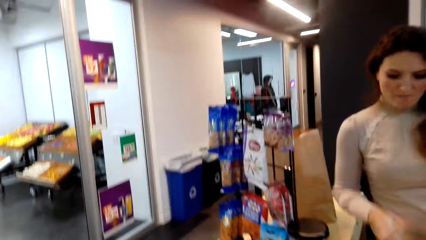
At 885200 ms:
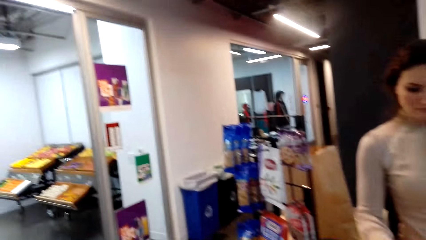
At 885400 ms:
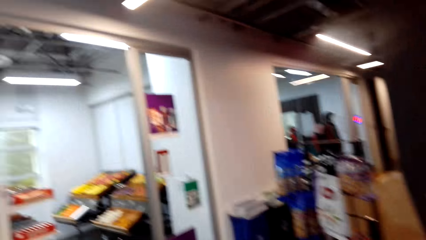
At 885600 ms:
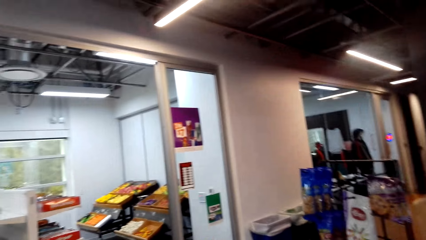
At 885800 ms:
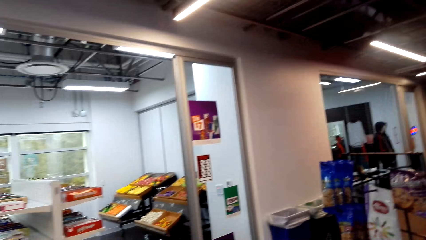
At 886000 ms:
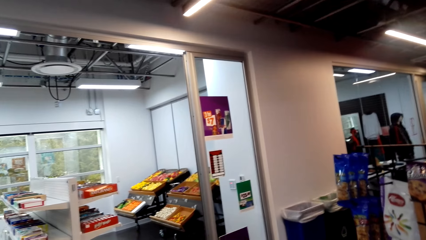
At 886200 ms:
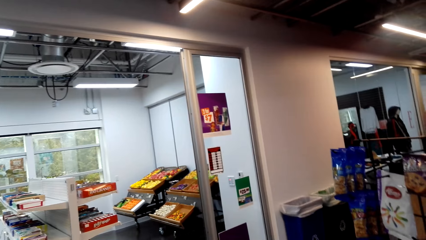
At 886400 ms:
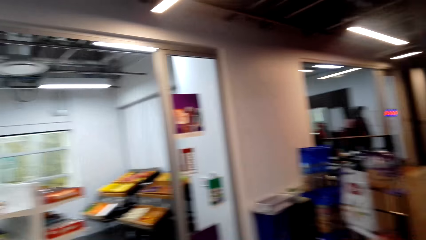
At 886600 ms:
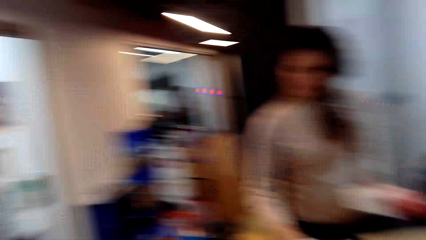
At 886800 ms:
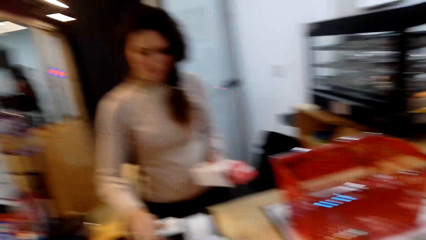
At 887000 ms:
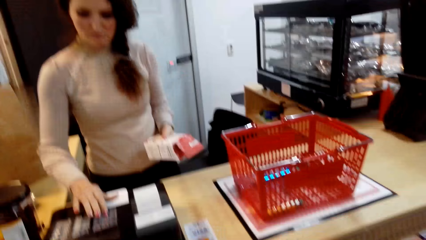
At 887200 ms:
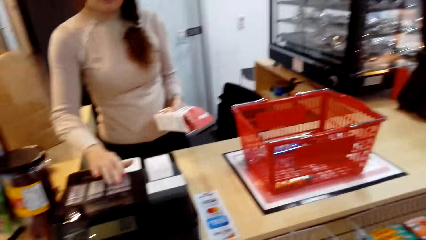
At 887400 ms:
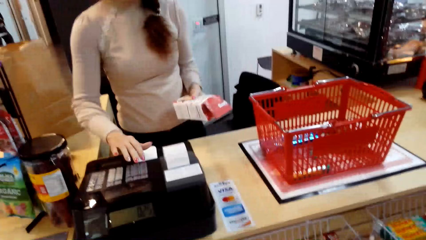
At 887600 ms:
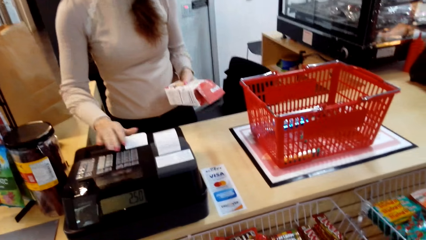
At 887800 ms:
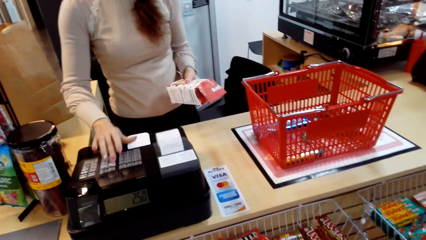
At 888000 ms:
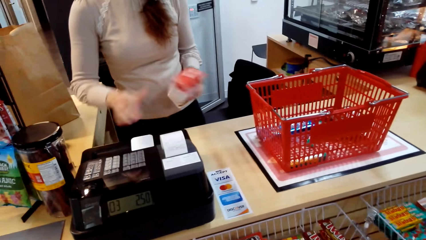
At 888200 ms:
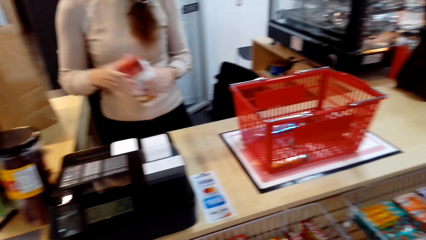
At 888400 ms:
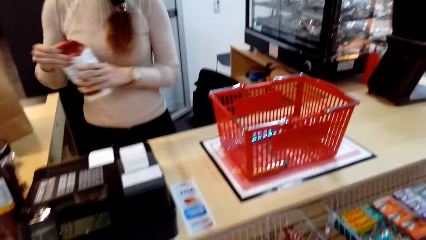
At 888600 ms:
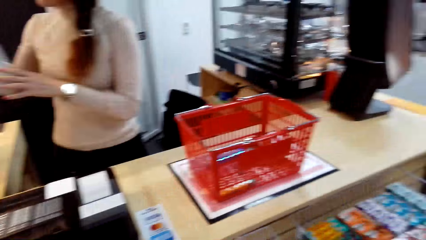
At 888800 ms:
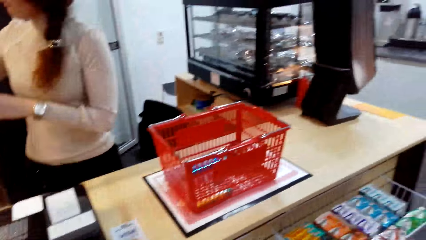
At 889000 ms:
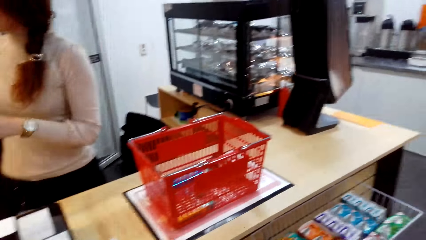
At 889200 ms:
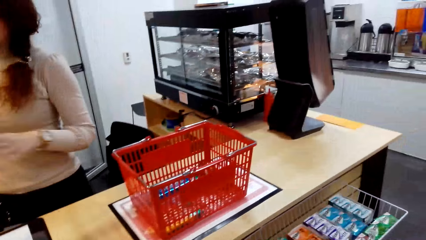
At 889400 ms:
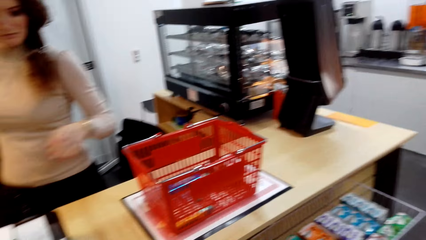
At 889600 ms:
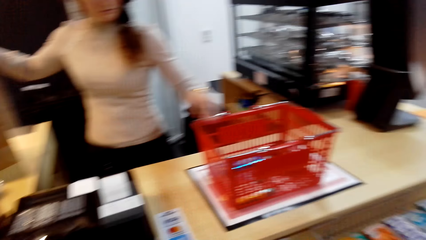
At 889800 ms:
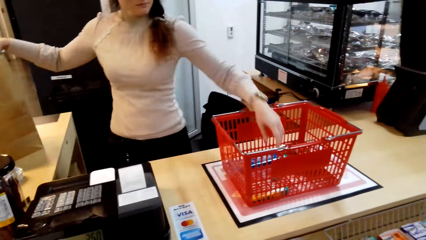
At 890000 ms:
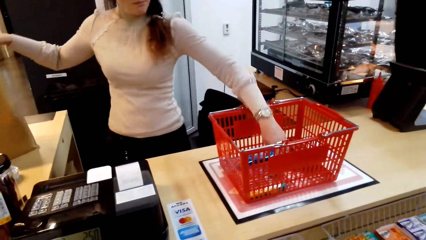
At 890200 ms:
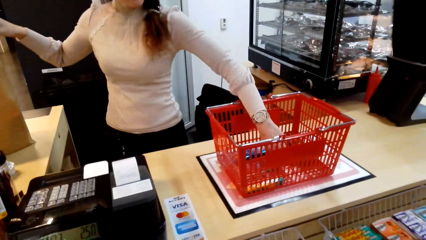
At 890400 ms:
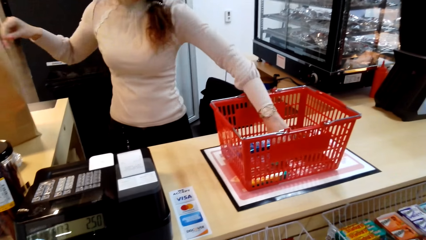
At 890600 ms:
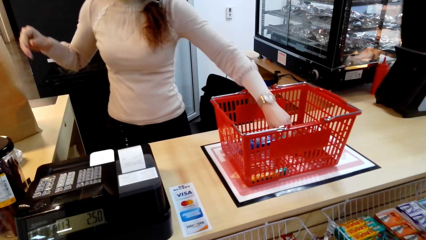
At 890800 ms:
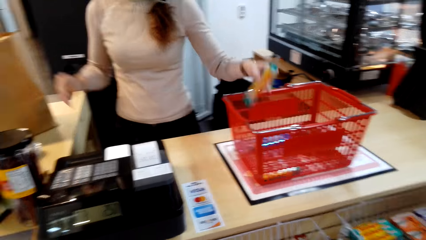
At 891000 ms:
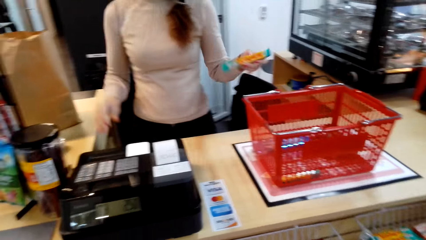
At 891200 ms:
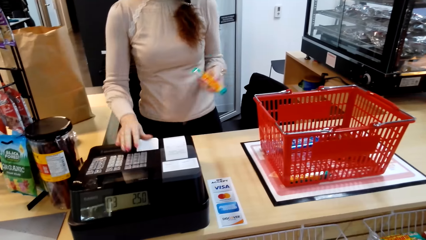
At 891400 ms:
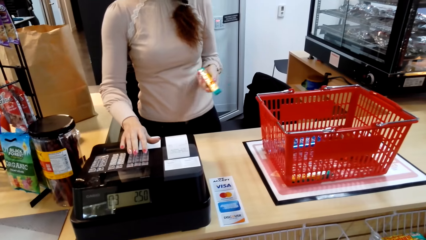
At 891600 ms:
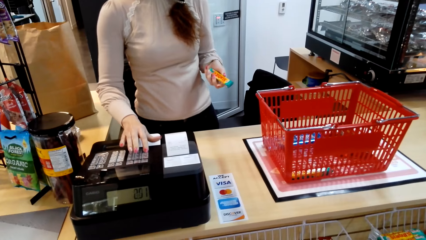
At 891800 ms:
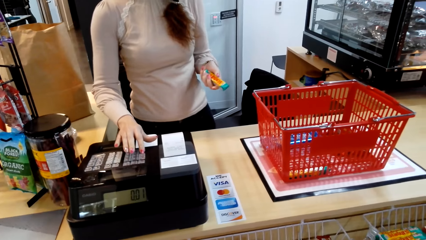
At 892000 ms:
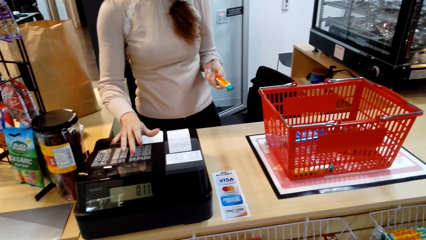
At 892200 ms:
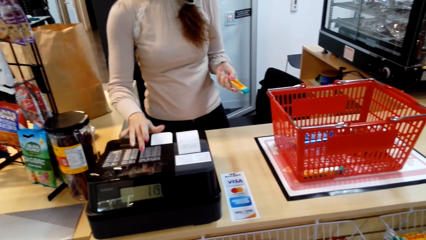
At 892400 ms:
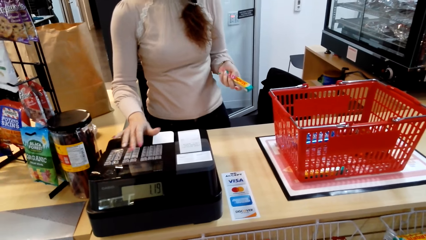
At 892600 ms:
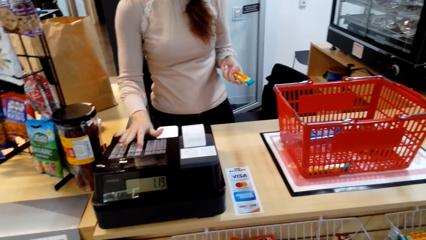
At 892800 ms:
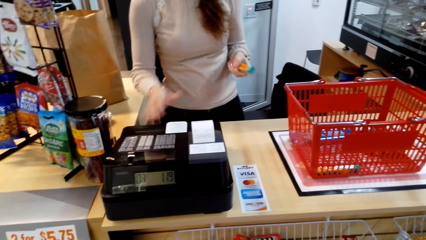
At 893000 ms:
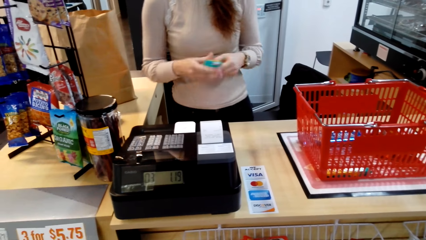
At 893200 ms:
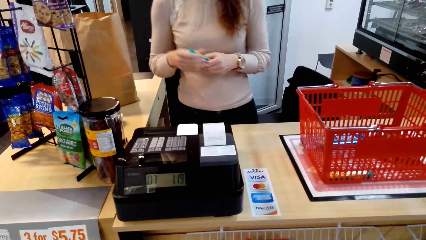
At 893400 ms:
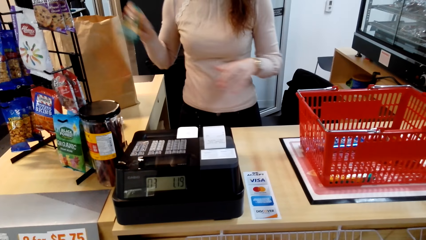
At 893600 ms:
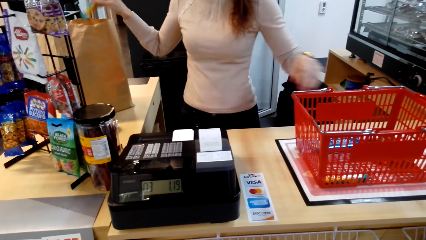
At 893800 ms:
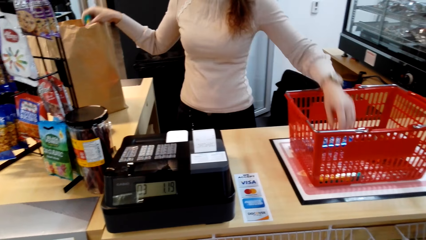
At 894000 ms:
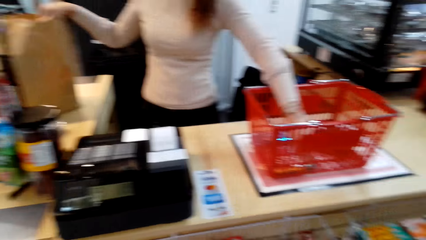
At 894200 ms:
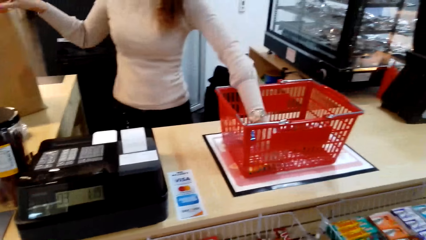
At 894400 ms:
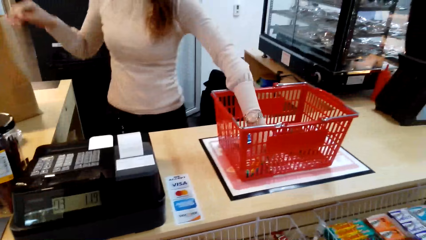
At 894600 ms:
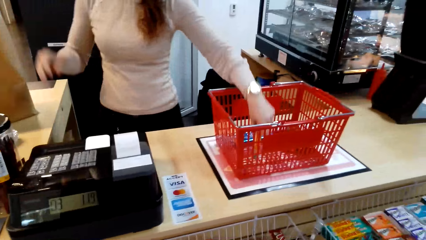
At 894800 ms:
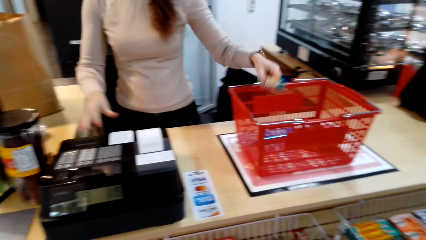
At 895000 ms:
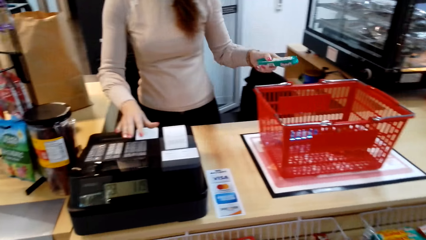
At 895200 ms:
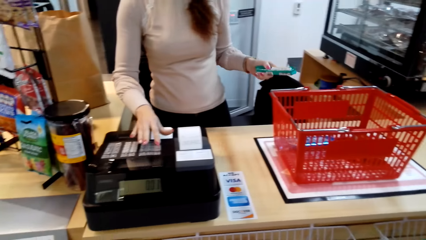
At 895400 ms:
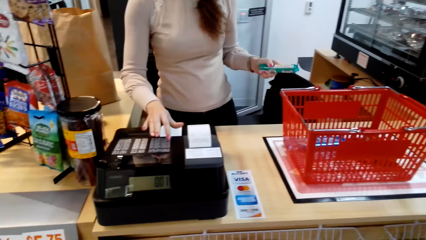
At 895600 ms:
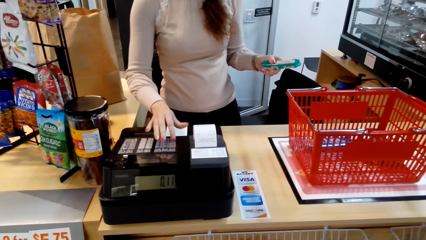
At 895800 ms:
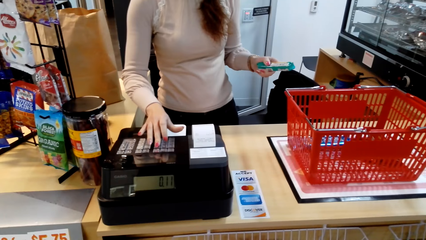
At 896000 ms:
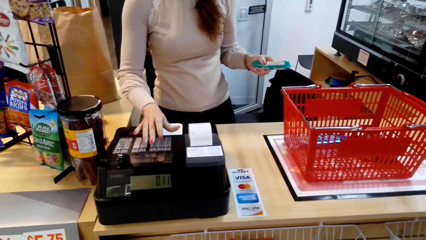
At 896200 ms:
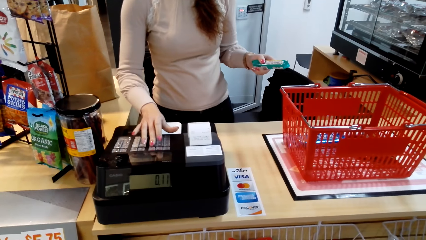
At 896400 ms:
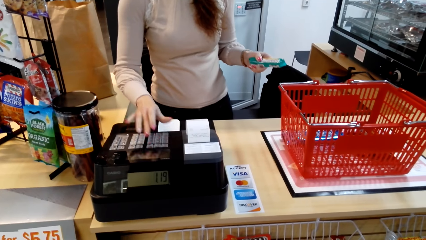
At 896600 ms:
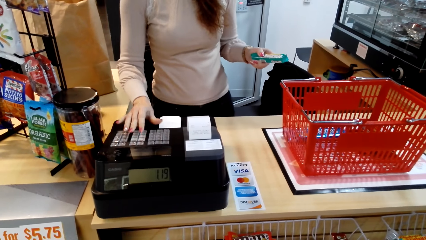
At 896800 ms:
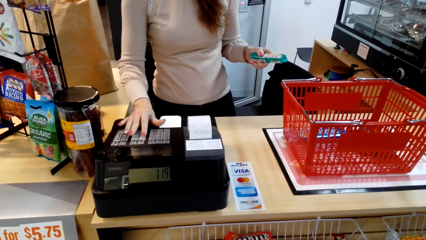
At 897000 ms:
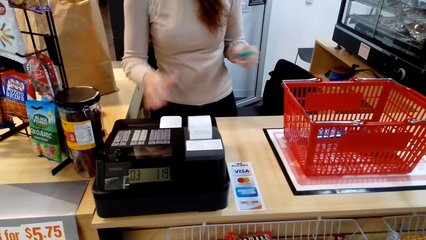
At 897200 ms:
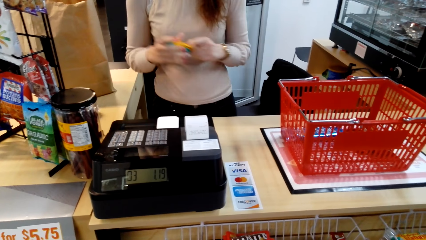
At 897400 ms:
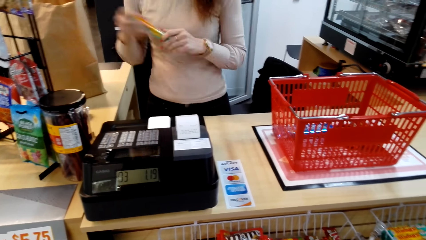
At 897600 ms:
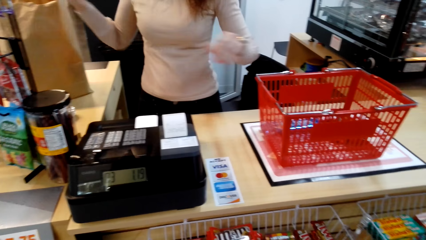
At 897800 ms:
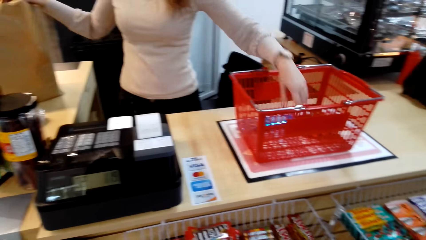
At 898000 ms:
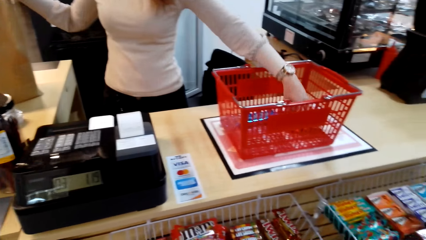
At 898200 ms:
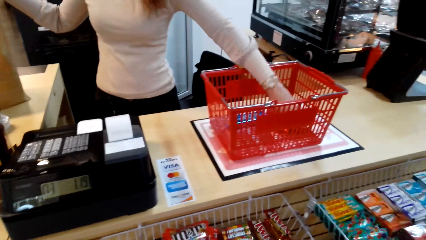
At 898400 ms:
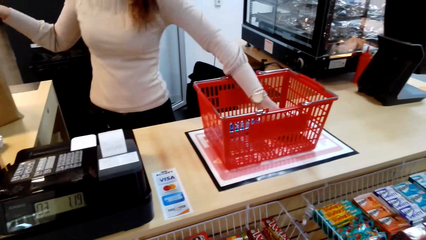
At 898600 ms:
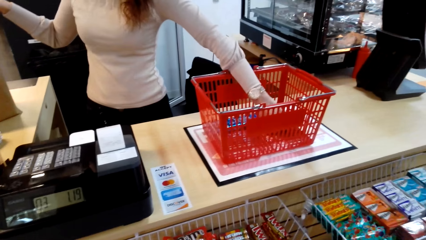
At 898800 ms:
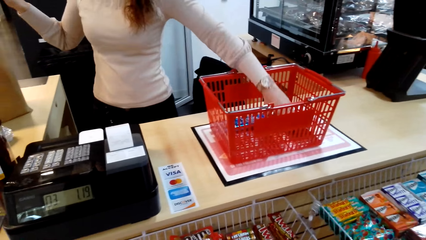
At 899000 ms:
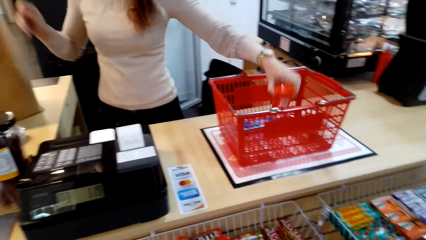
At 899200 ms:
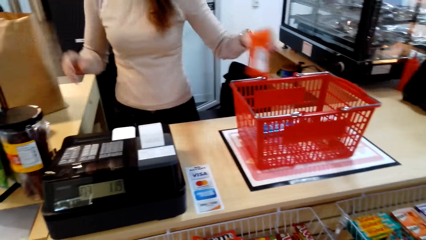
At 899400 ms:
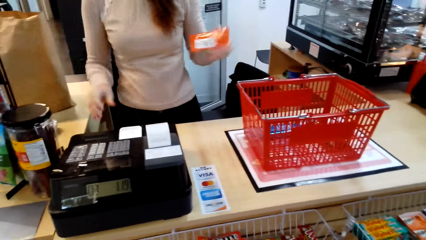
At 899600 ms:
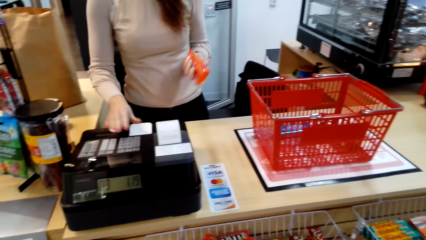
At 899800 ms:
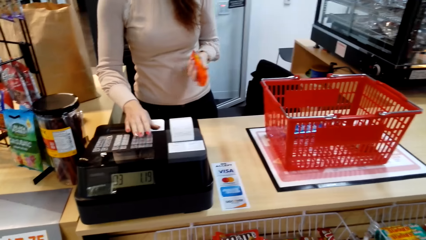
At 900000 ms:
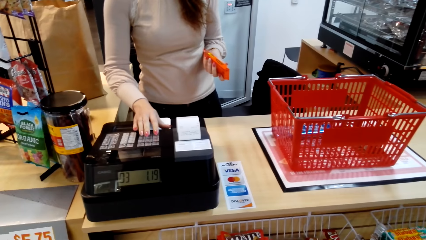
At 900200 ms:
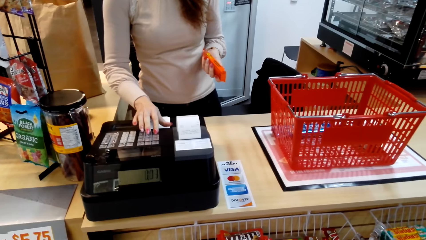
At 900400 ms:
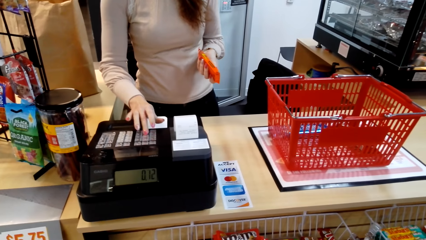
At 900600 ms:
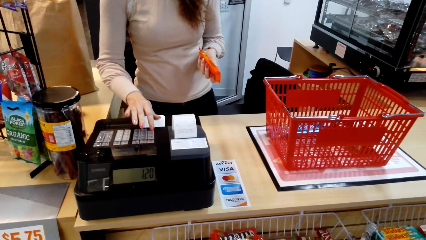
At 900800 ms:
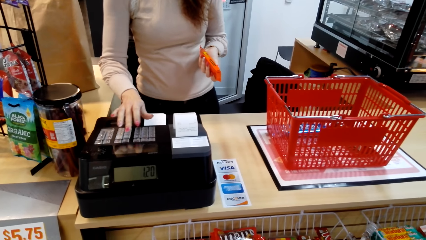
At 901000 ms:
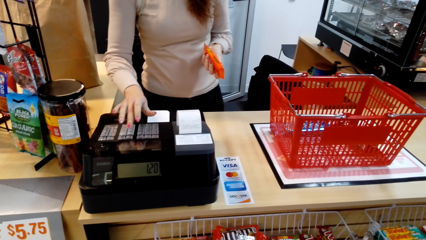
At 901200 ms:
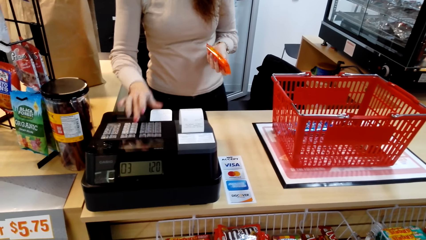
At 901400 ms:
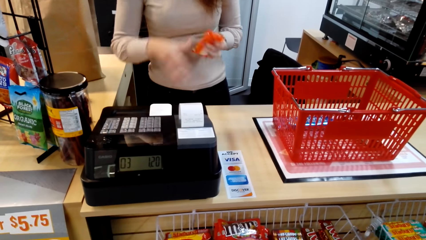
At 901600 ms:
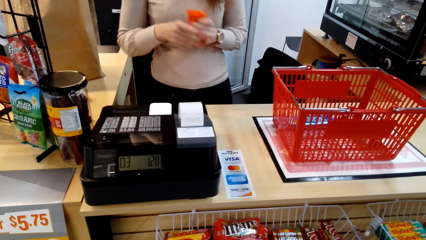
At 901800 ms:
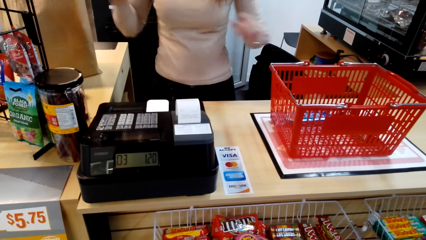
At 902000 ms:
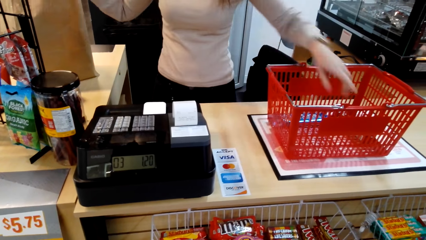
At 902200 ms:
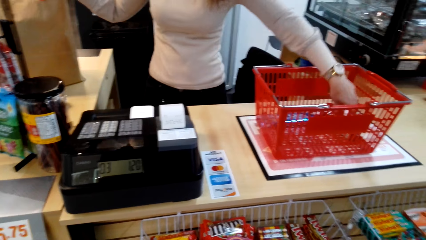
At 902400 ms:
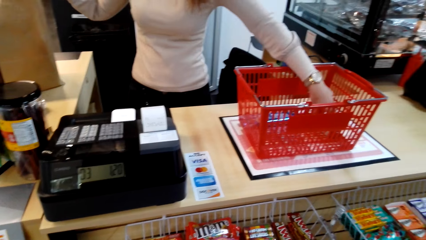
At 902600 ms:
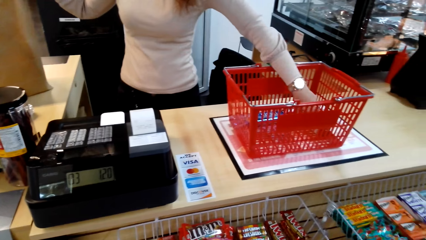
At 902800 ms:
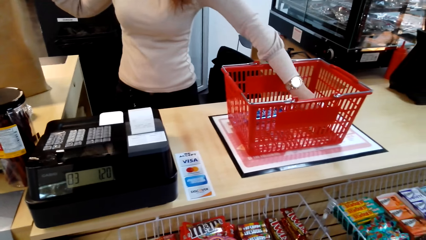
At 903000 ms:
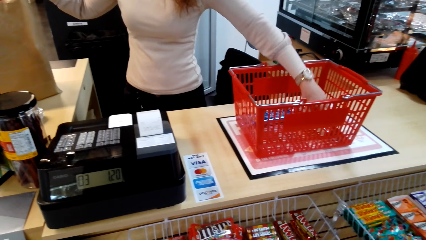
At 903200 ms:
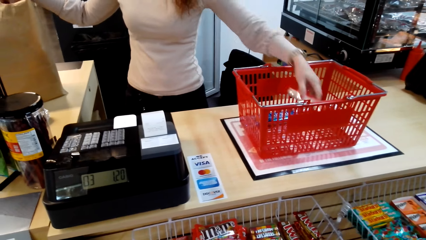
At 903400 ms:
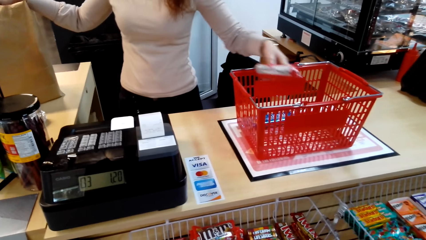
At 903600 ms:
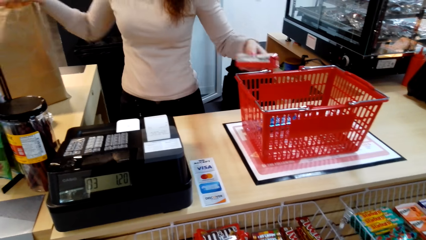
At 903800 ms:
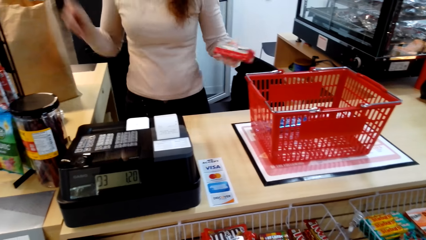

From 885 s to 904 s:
A woman looks around. She presses the cashier machine. She picks up something from the shopping basket and presses the cashier machine. She places something on the carrier bag. She presses the cashier machine. She places something on the carrier bag. She drops a biscuit. She picks up something from the shopping basket, presses the cashier machine and places something on the carrier bag.
